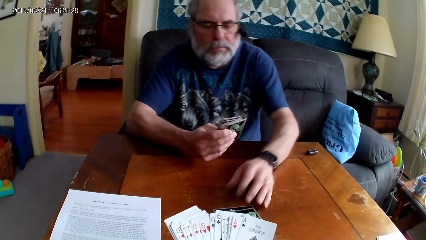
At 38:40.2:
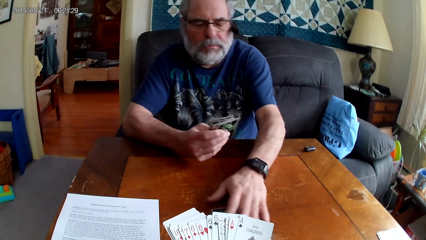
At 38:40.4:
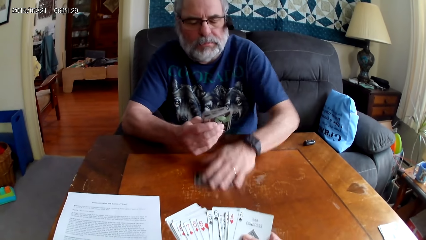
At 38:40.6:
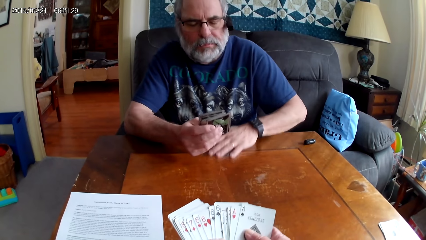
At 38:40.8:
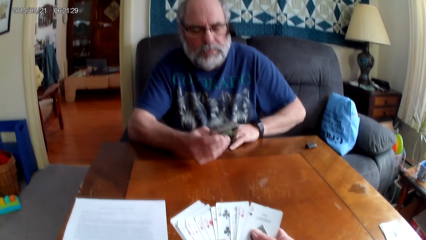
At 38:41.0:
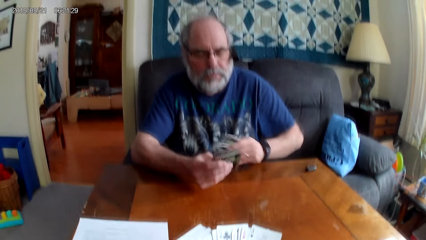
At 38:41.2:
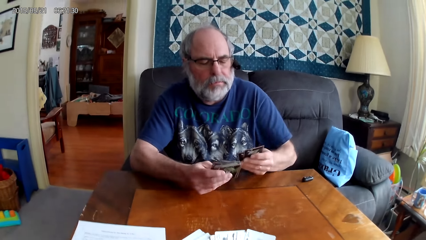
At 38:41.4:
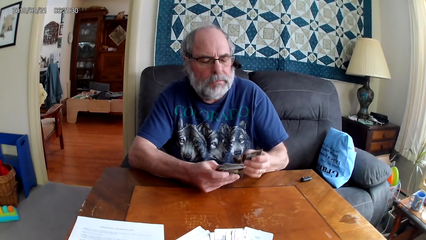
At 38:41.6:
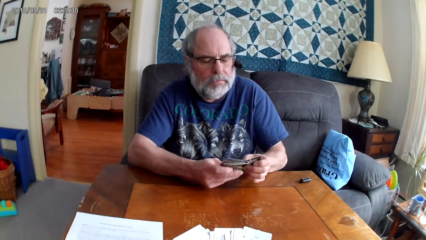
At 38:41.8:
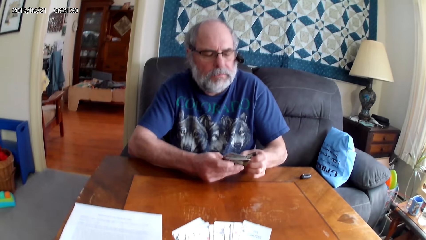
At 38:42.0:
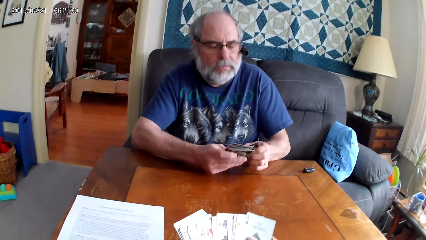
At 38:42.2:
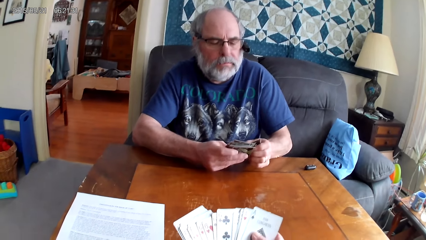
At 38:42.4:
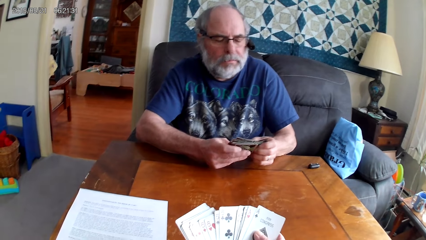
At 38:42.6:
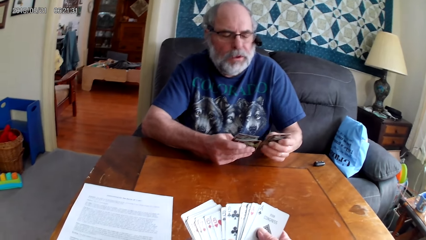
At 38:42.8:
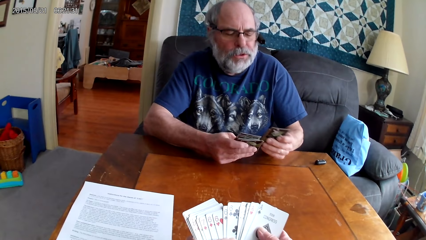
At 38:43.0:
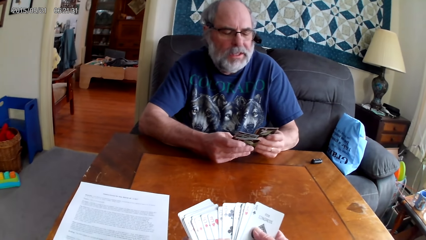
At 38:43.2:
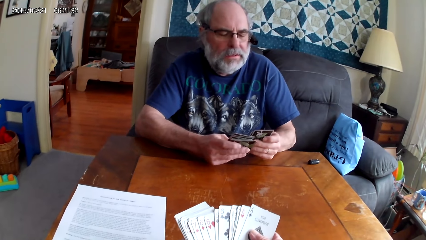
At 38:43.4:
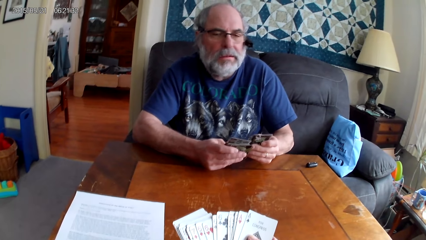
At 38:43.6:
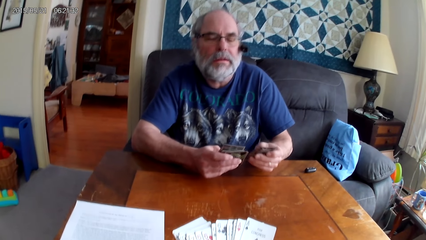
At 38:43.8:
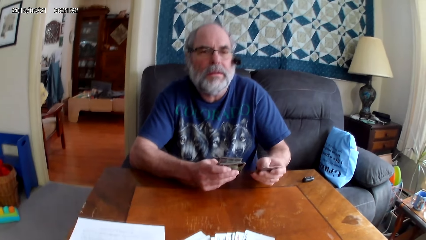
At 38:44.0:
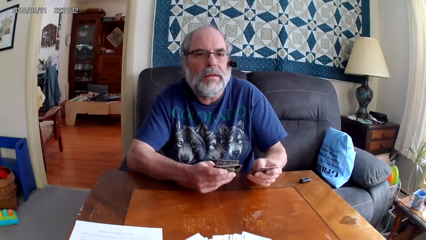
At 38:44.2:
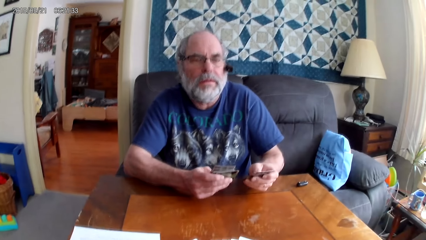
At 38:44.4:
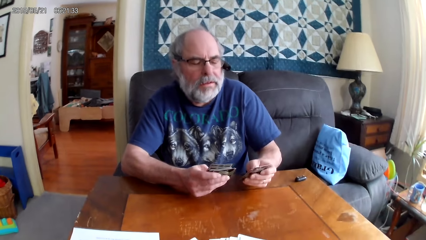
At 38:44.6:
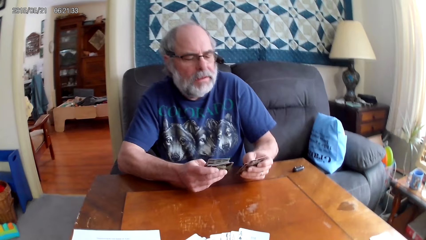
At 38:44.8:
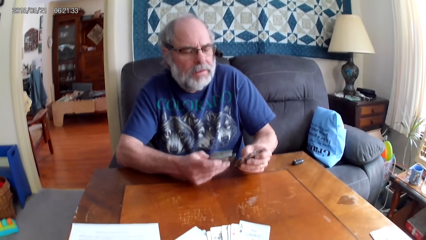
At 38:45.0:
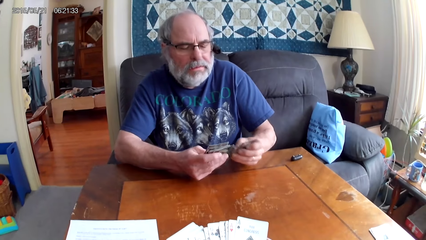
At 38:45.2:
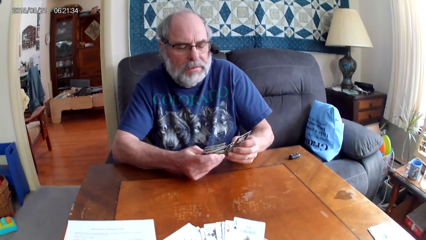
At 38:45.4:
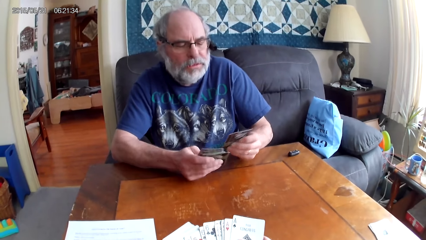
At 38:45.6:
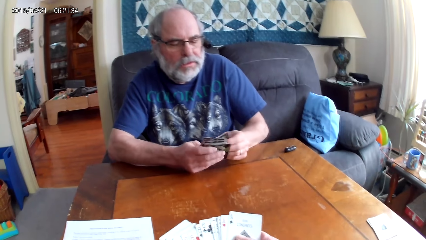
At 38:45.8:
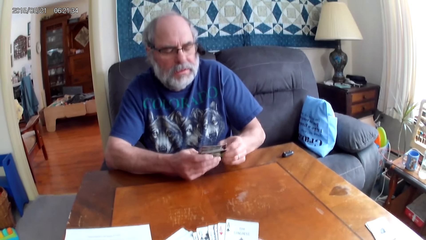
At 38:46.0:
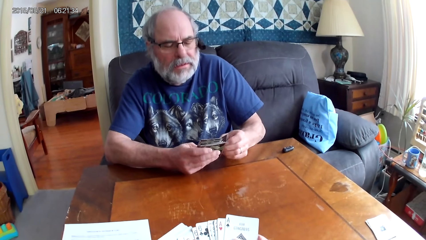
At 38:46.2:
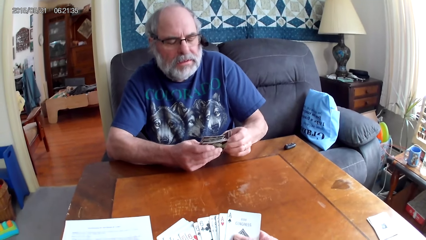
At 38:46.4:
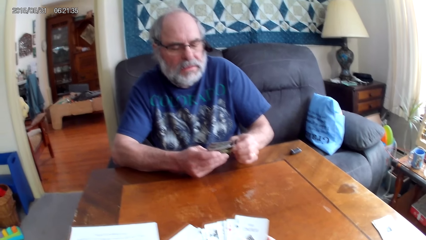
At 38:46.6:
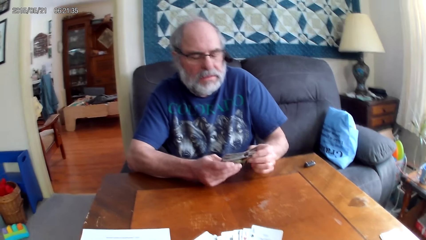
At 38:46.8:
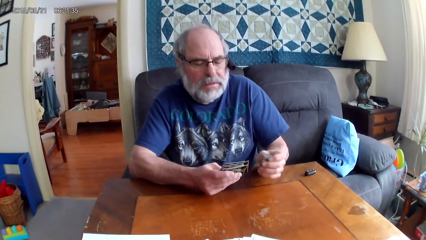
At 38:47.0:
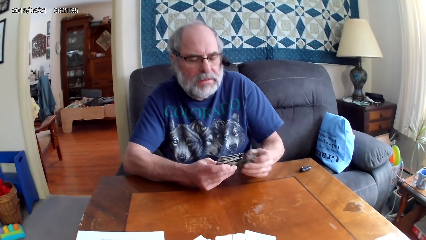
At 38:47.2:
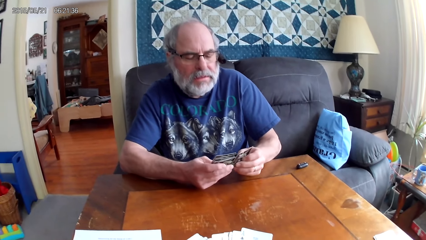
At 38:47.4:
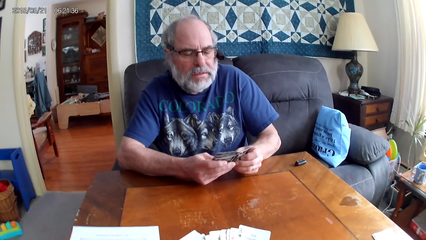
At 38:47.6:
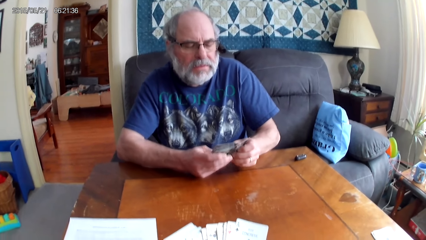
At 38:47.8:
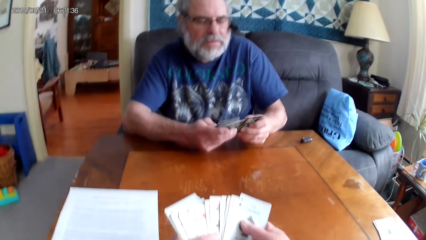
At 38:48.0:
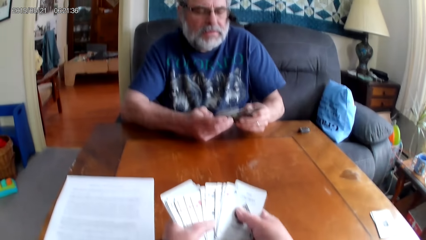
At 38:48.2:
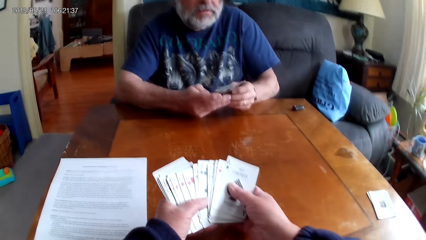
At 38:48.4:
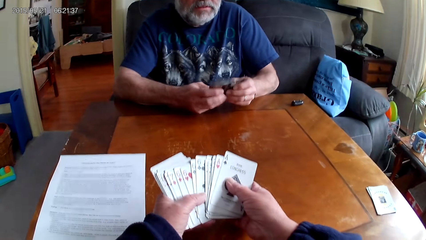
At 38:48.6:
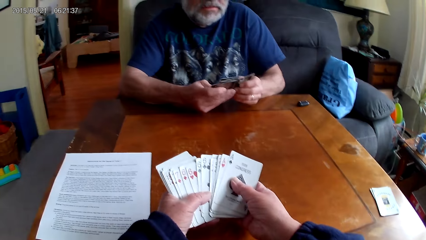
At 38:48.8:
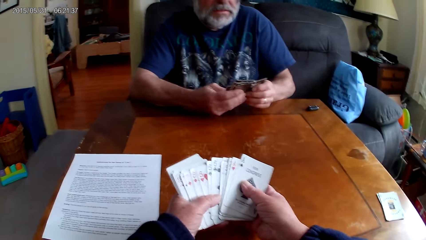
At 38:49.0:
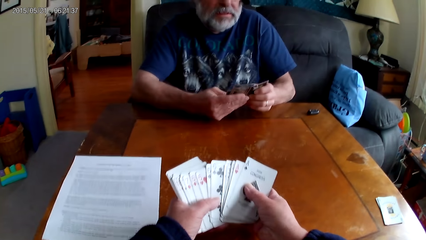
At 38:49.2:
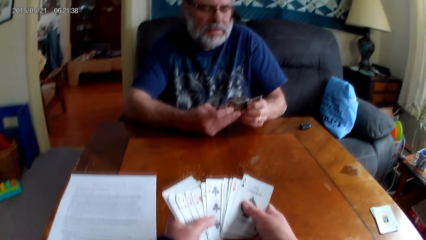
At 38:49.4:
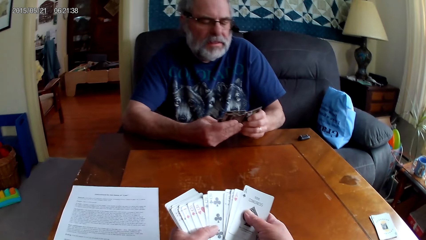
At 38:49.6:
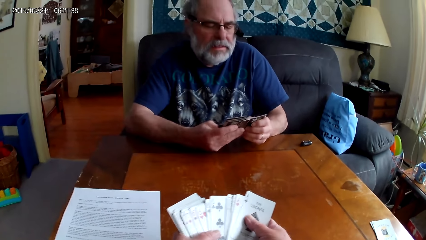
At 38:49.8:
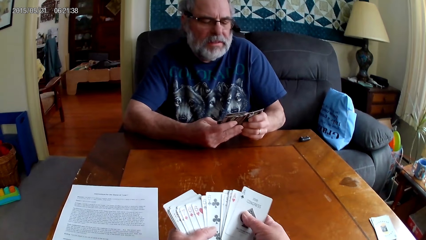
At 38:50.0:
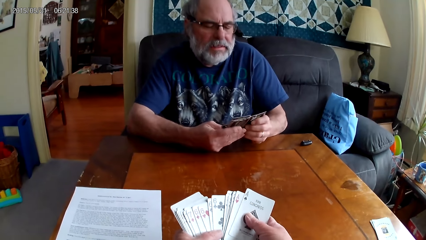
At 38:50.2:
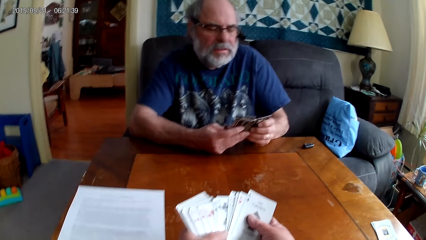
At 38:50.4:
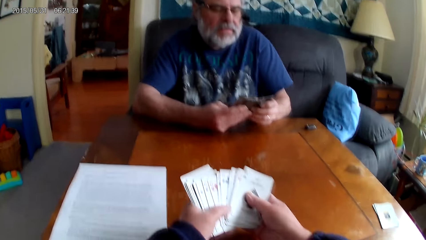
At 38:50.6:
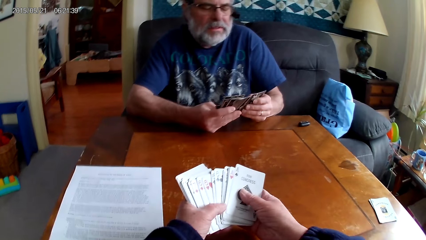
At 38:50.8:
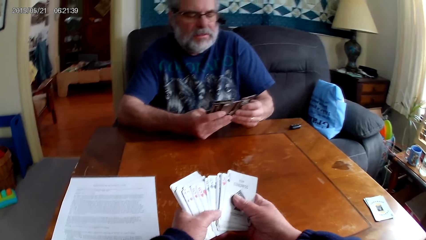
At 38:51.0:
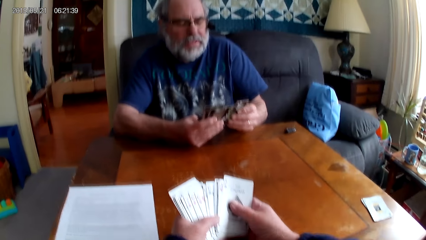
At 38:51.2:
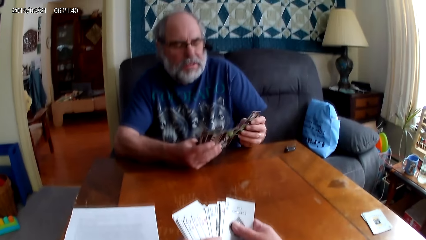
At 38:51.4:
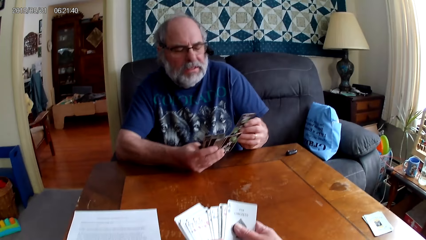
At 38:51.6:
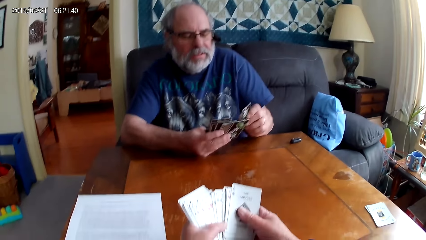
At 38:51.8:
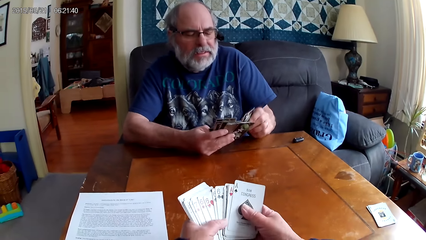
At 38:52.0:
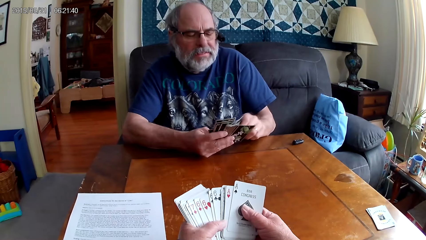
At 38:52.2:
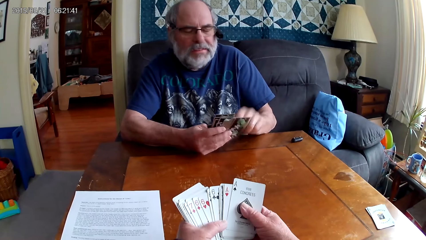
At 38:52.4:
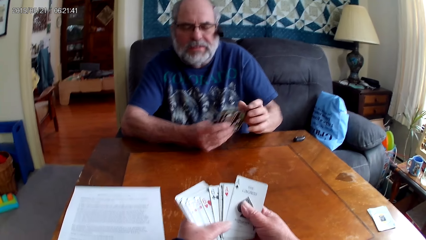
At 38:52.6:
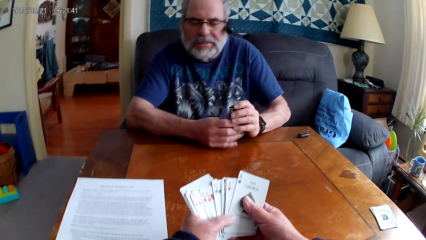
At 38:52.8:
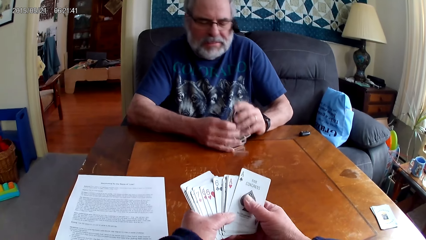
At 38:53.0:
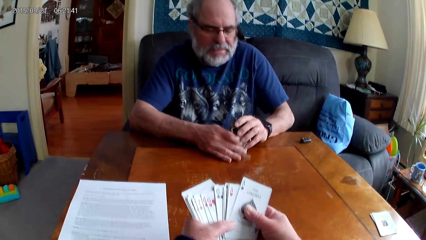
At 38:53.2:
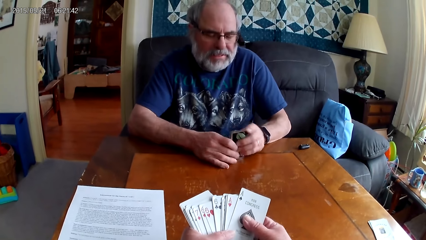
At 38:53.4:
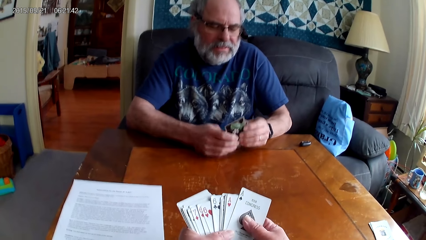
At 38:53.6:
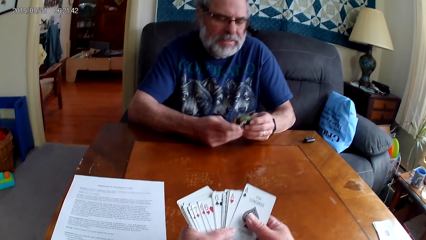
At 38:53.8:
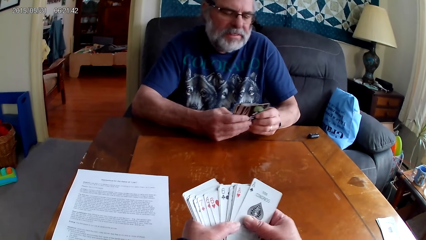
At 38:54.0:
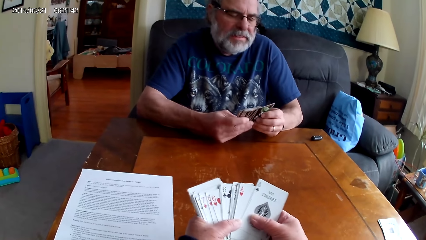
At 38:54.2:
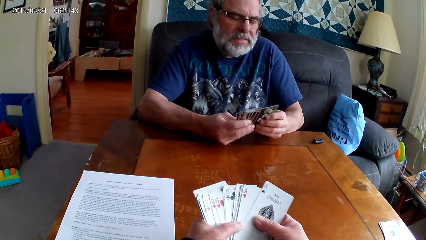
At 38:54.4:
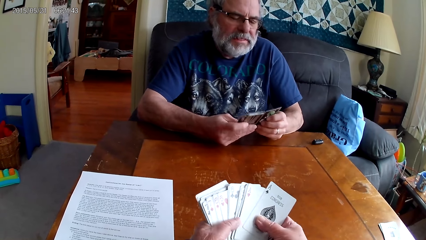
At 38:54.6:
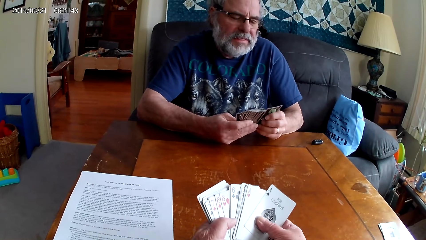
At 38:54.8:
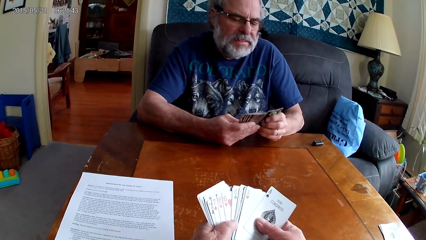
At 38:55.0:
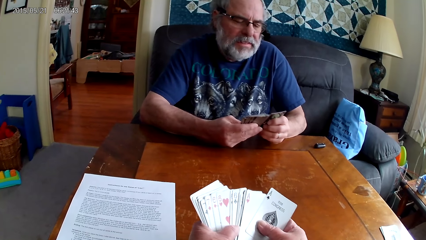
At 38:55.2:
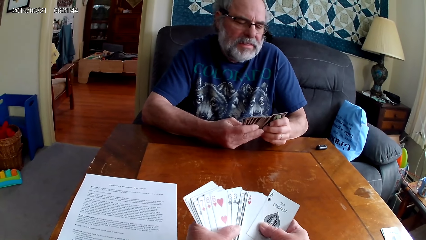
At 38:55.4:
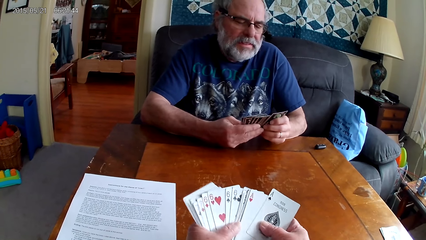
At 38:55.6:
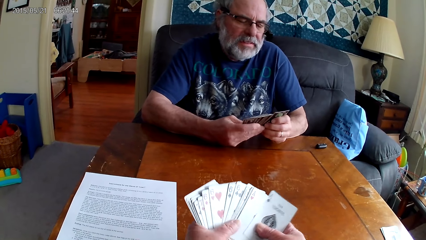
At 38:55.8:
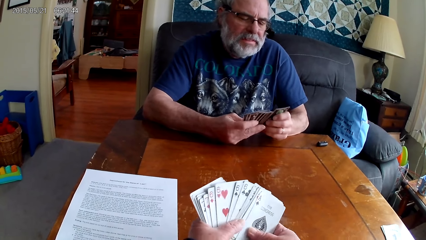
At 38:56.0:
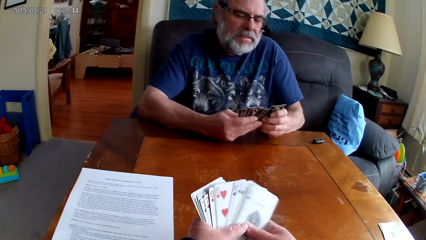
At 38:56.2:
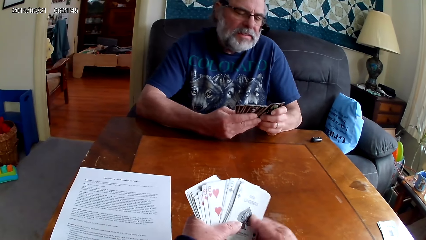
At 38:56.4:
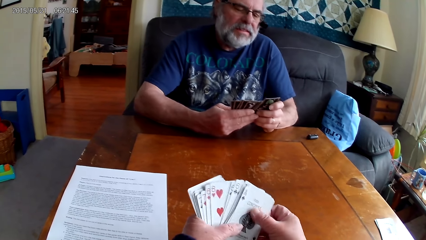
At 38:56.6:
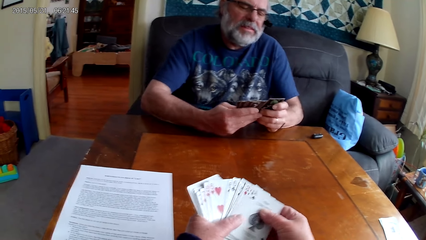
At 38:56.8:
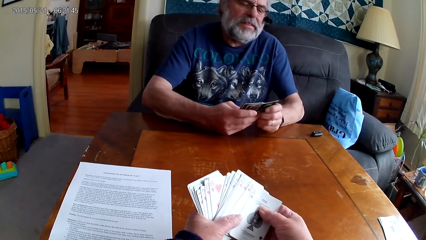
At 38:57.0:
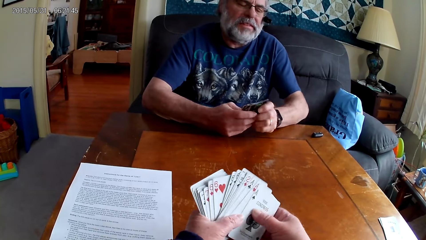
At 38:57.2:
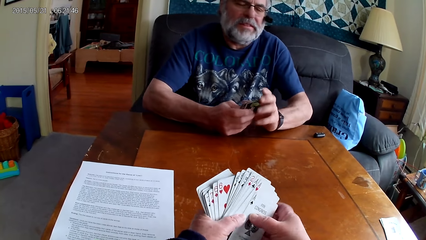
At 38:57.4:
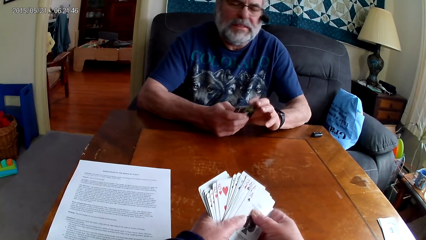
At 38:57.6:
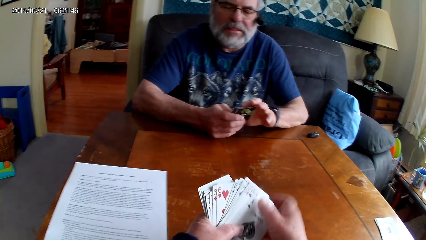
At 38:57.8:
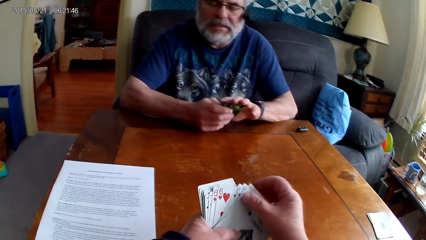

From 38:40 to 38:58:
A man picks the playing cards on the table. He inserts cards in other cards. He holds the playing cards with his hands. The camera wearer holds the playing cards with her hands. The man mixes cards. He spreads cards. He inserts cards in other cards. He puts cards on the table. He spreads the cards. The camera wearer spreads the cards.
